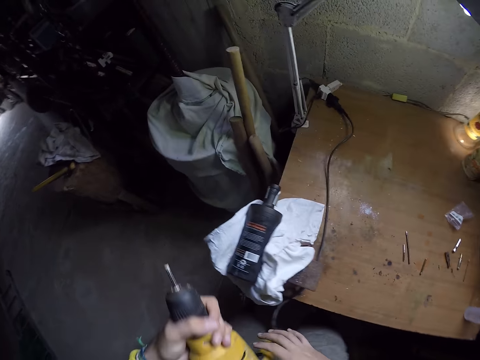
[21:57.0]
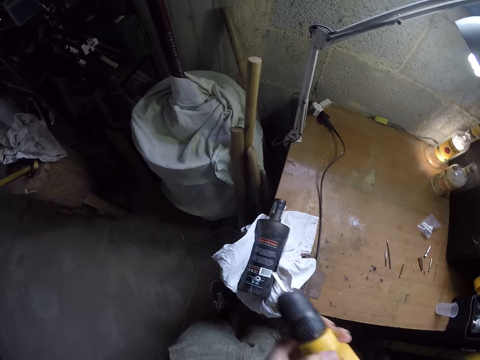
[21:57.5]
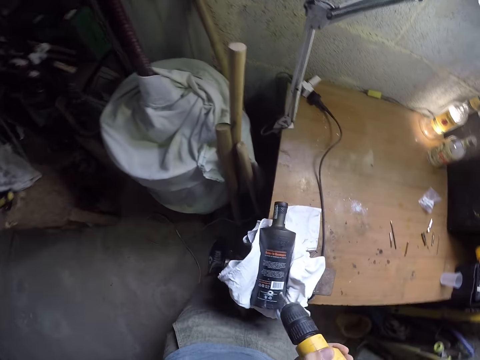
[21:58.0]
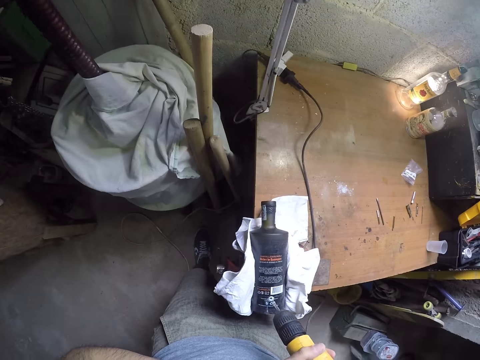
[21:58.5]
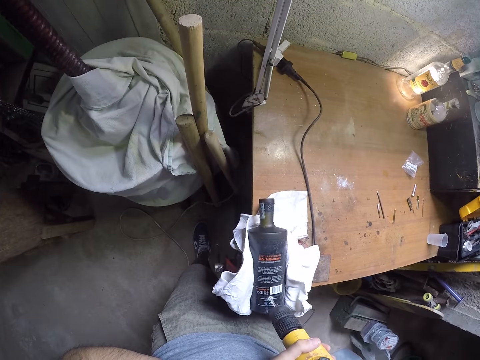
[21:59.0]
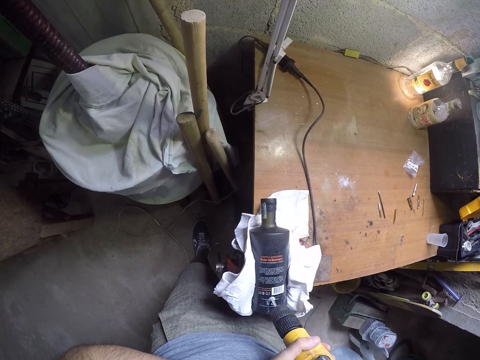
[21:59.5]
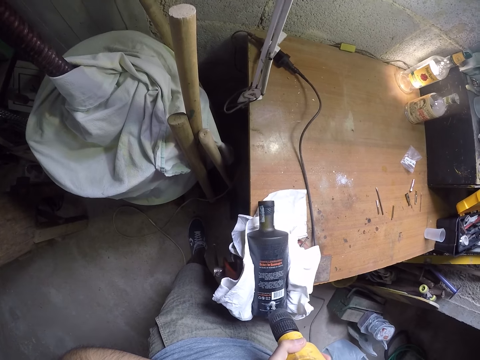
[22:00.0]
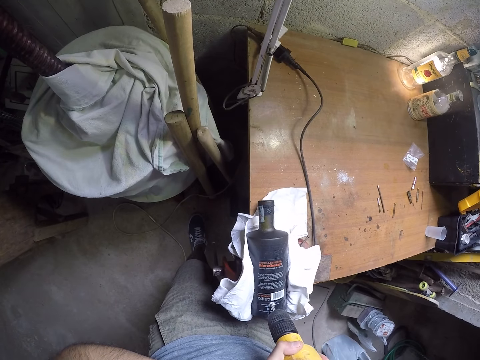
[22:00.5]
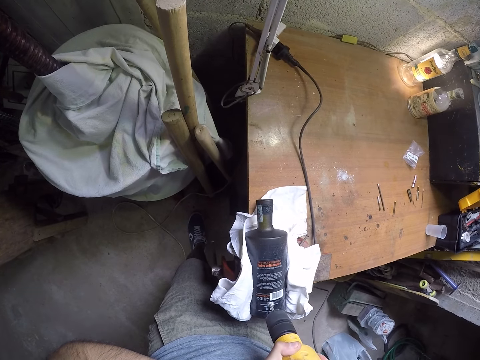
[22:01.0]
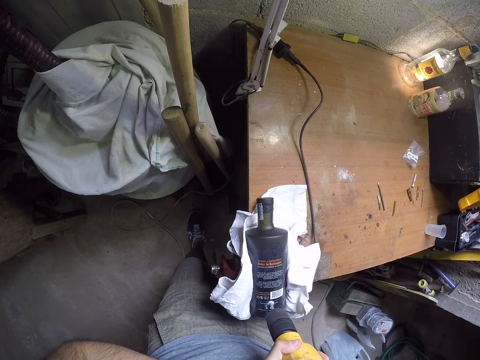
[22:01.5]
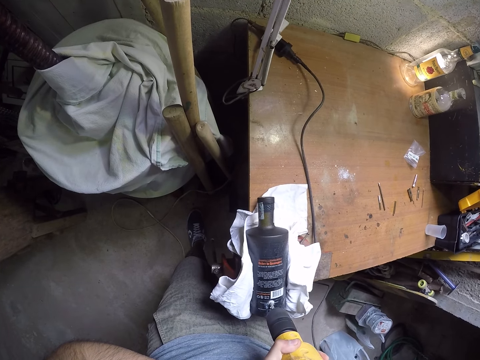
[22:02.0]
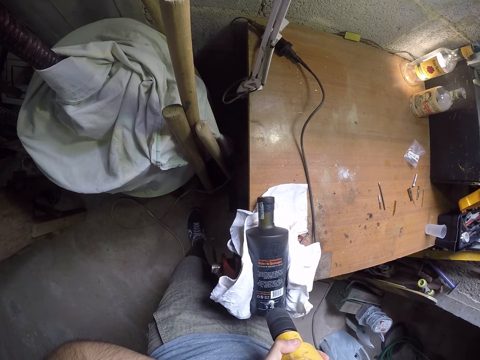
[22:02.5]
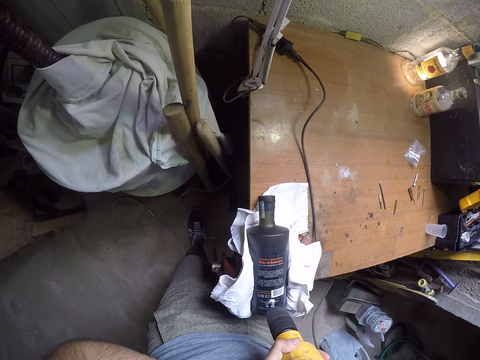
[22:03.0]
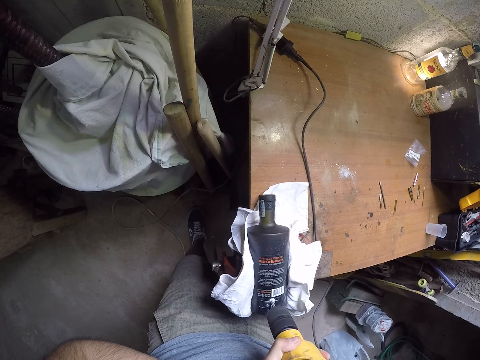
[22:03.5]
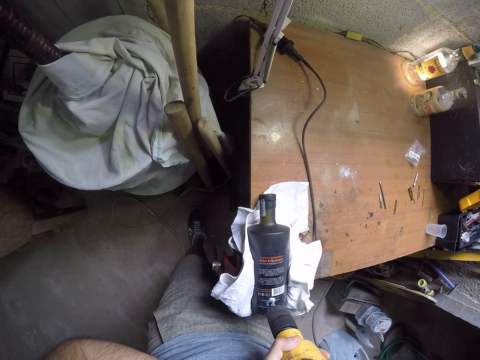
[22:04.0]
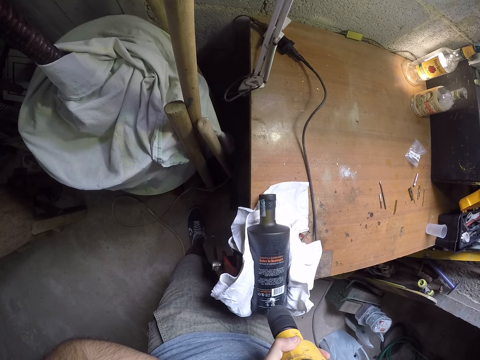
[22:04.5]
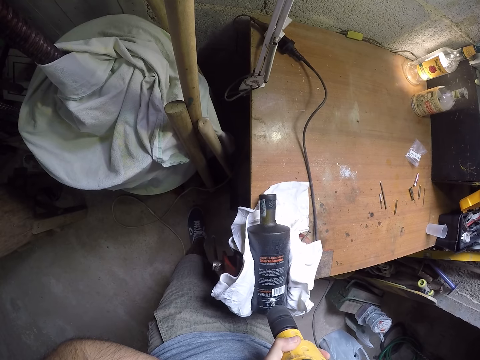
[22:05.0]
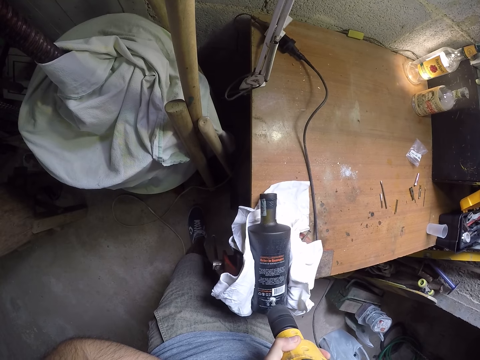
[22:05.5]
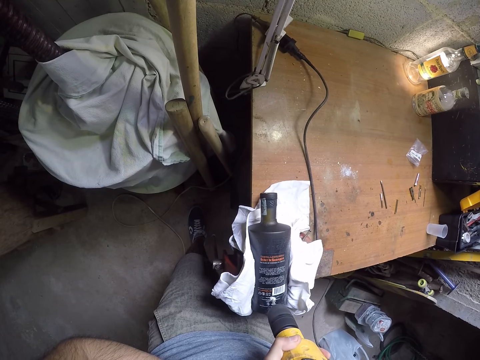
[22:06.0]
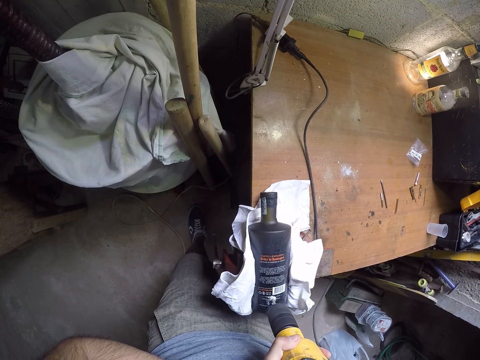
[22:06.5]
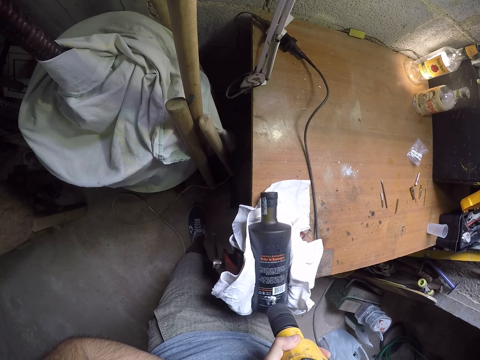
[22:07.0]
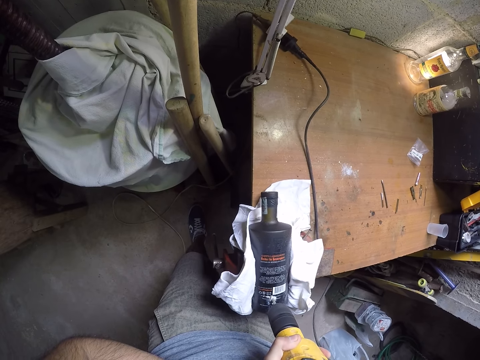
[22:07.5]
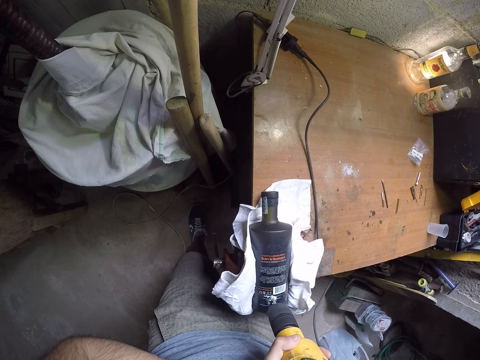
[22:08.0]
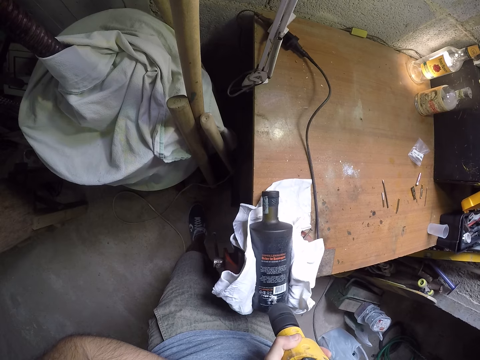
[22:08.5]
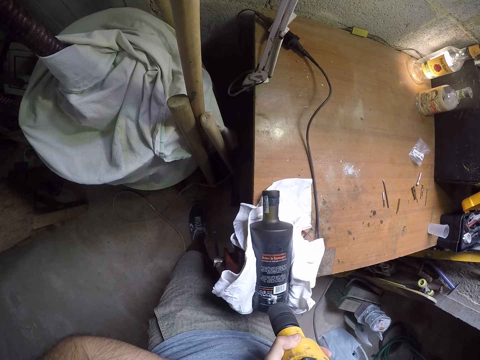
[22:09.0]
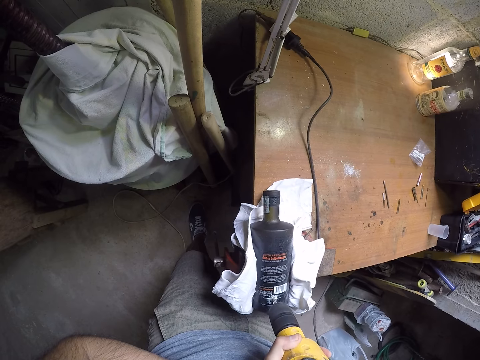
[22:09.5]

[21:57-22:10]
The camera wearer drills the hole in the bottle with the power-drill in both hands. He places the drill bit in the hole.

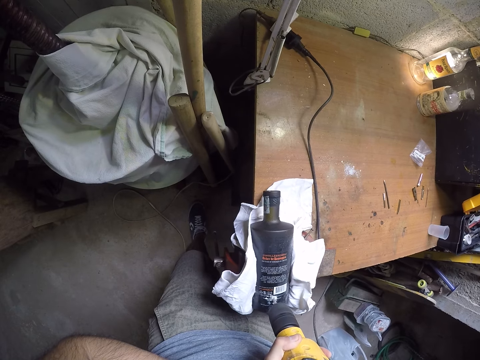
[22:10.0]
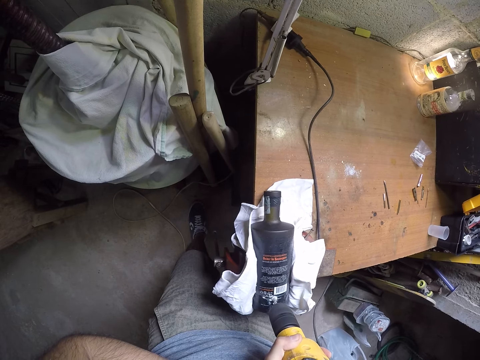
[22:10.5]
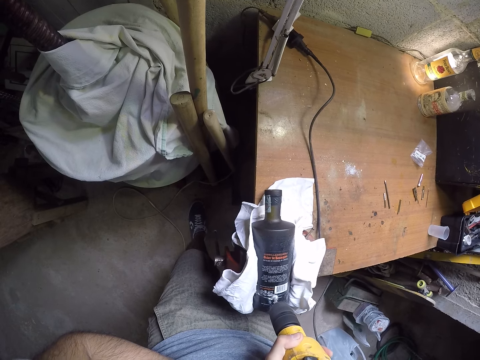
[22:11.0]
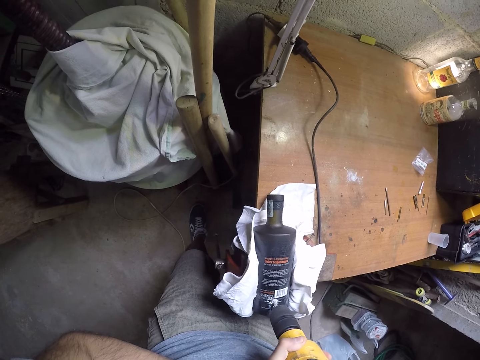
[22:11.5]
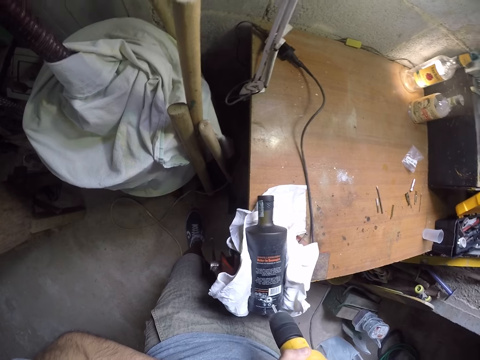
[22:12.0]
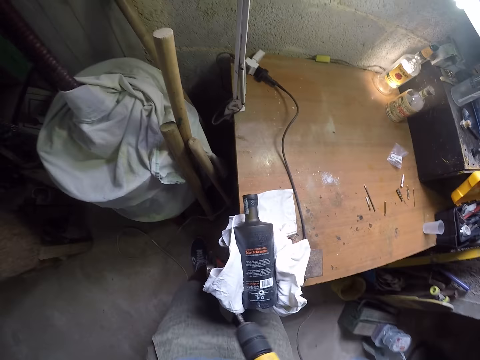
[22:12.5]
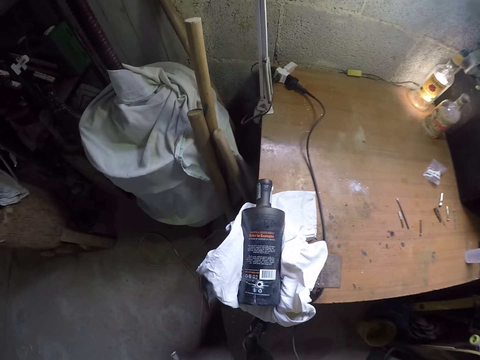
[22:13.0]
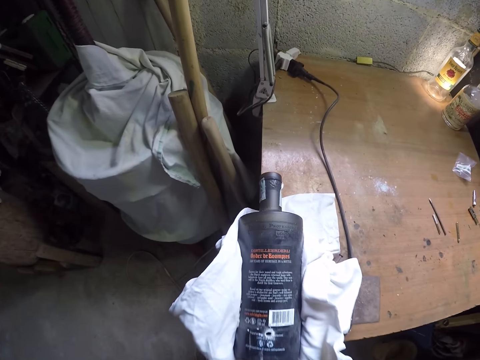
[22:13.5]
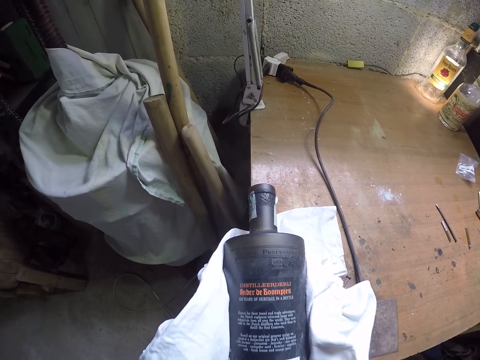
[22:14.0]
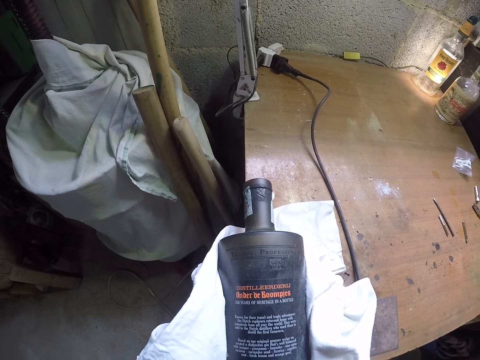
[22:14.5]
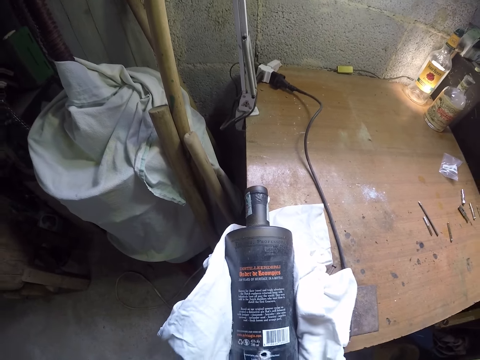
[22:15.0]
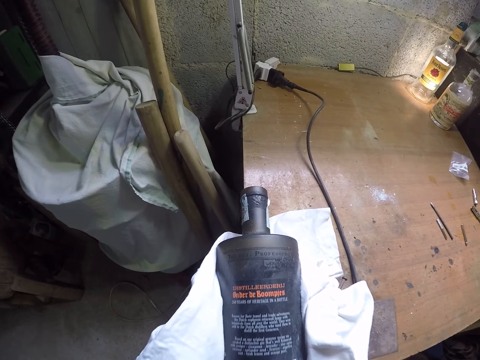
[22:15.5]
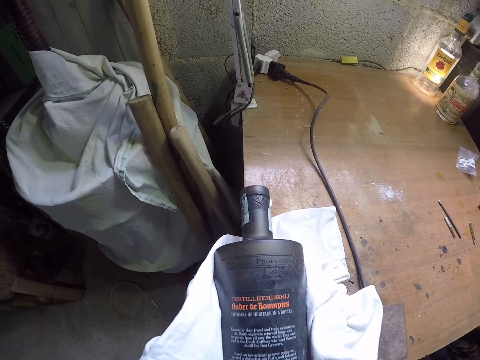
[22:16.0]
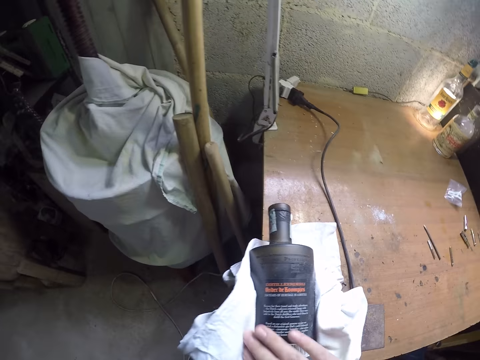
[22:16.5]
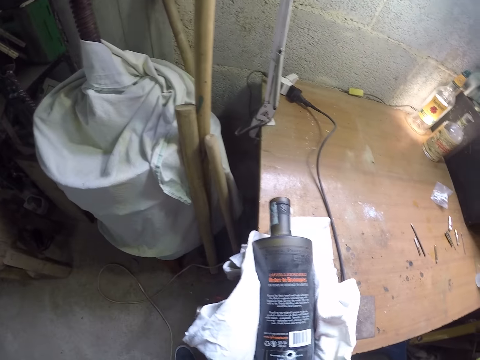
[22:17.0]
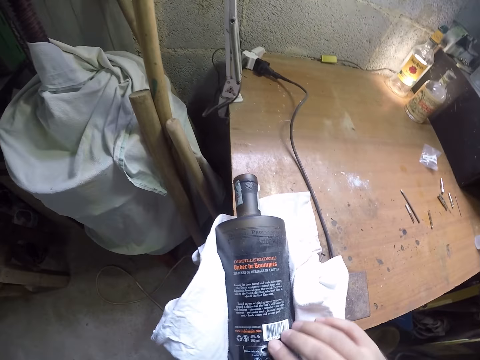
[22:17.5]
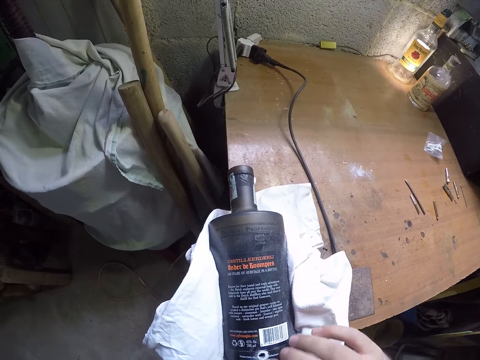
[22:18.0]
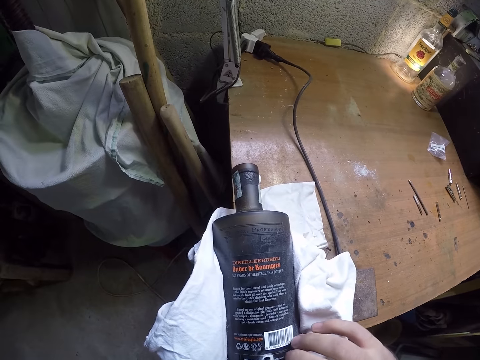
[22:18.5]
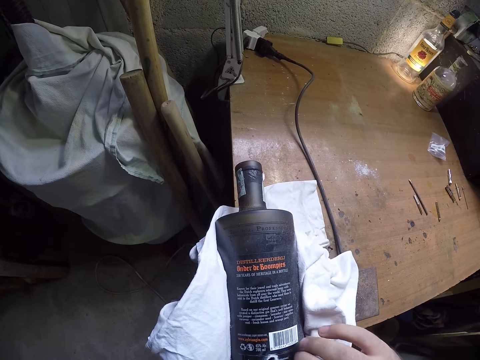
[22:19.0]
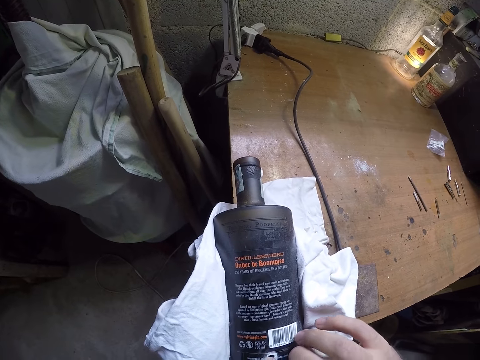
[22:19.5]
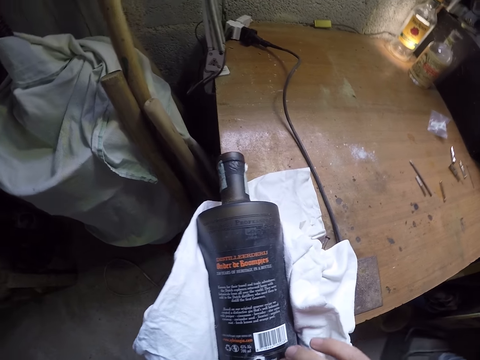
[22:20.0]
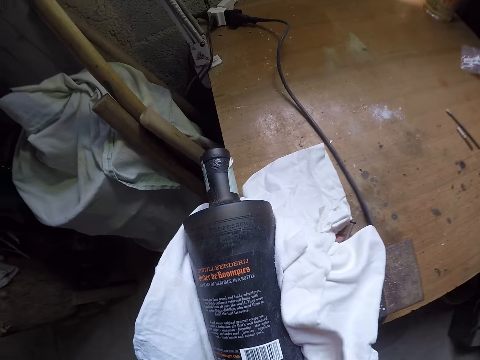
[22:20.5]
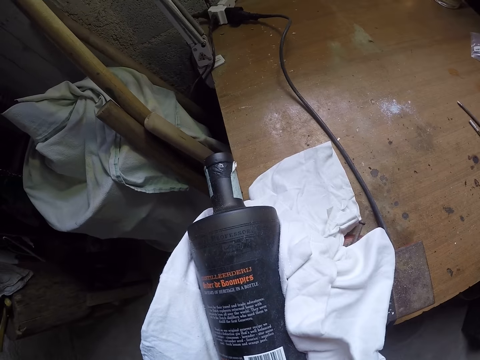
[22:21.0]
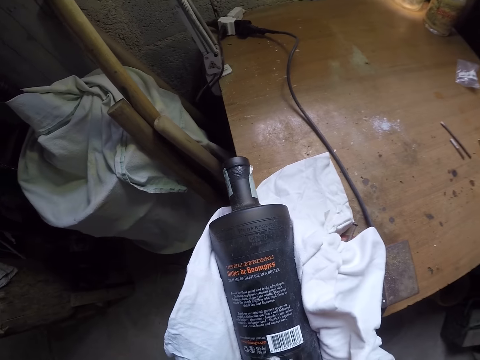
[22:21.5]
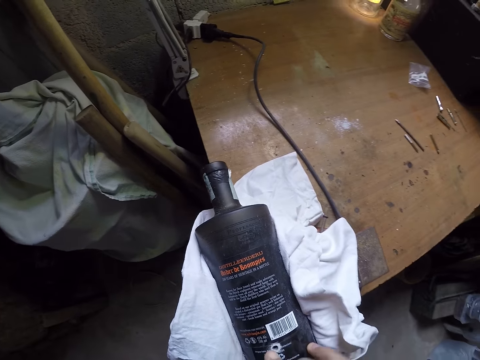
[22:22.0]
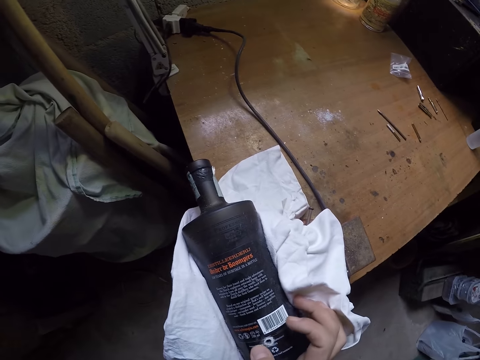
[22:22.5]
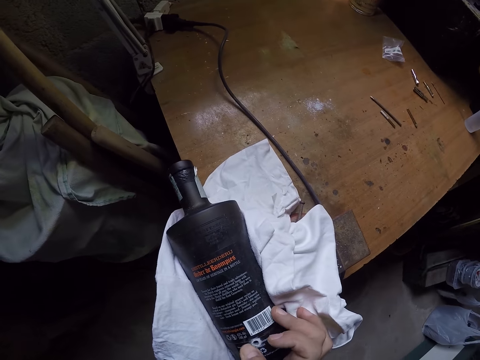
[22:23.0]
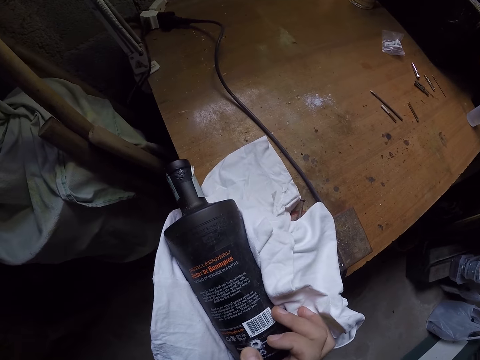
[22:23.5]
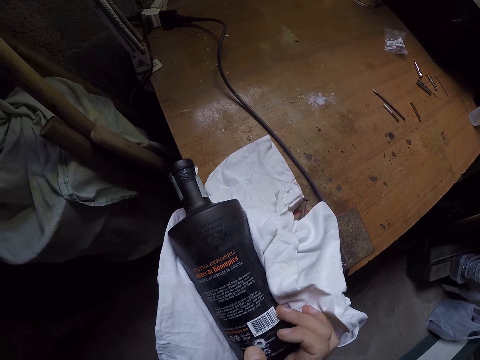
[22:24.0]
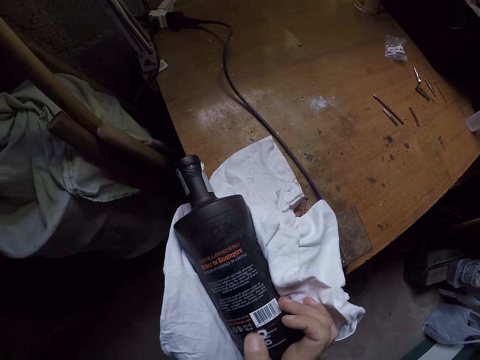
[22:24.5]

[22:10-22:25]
The camera wearer removes the drill bit from the hole. He blows off some metal particles from the bottle. He wipes the bottle with his right hand.
